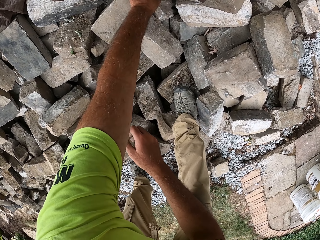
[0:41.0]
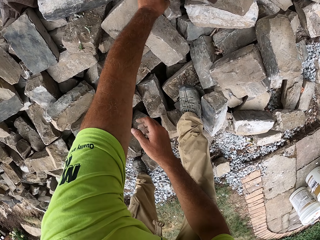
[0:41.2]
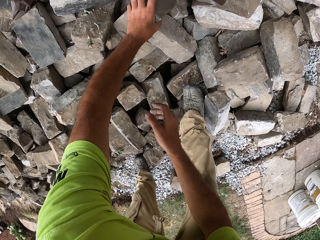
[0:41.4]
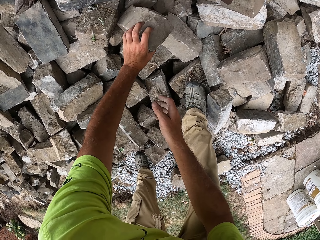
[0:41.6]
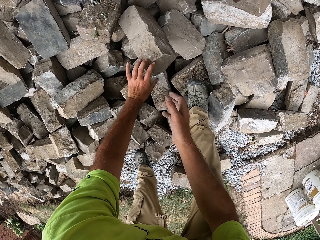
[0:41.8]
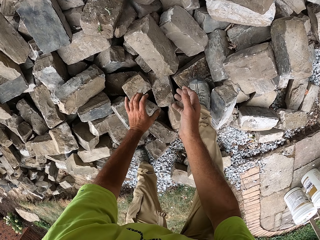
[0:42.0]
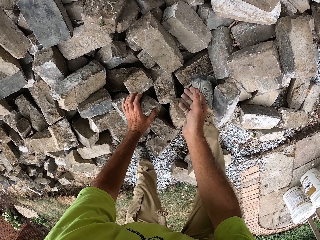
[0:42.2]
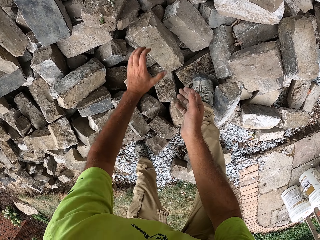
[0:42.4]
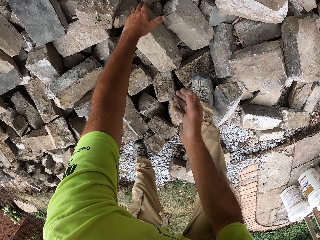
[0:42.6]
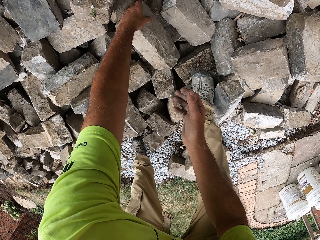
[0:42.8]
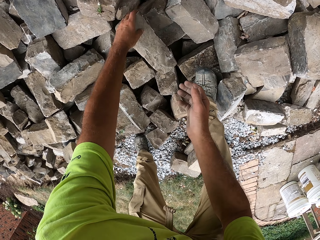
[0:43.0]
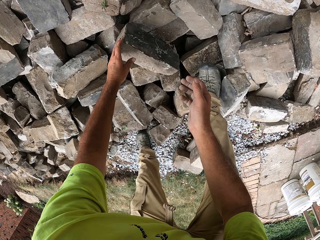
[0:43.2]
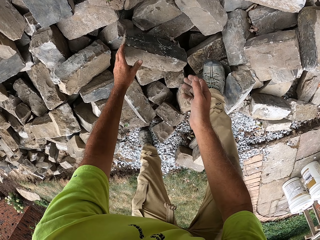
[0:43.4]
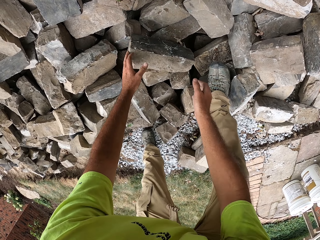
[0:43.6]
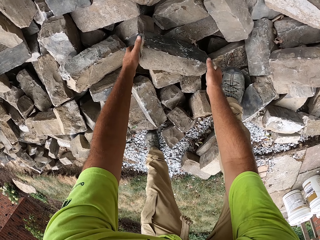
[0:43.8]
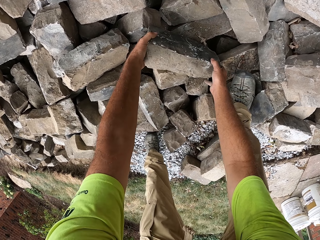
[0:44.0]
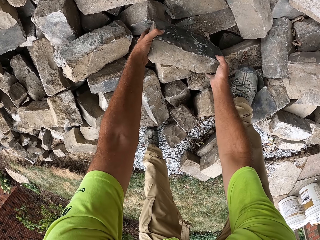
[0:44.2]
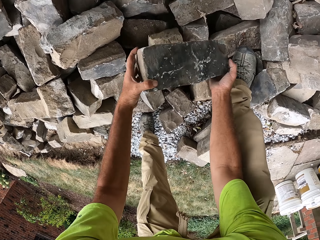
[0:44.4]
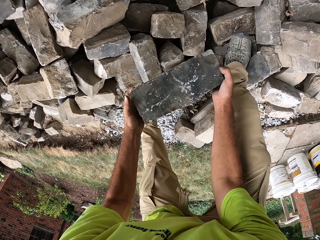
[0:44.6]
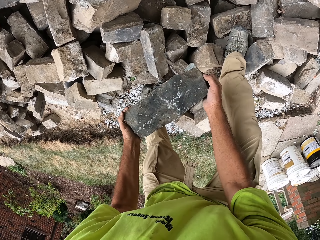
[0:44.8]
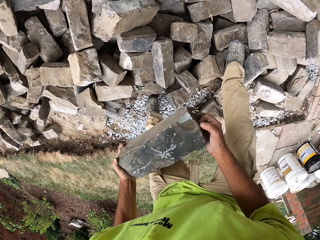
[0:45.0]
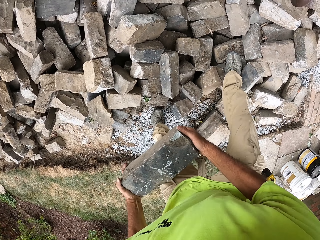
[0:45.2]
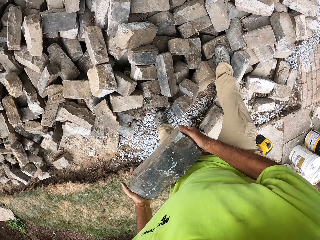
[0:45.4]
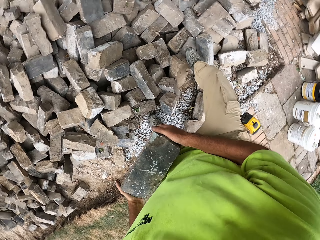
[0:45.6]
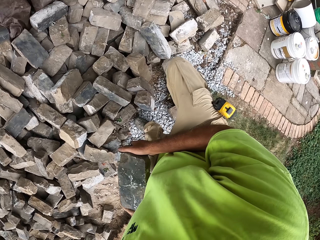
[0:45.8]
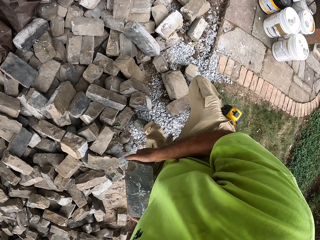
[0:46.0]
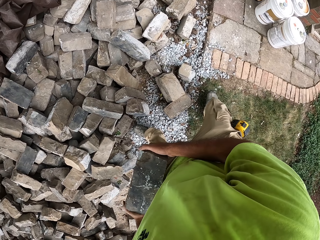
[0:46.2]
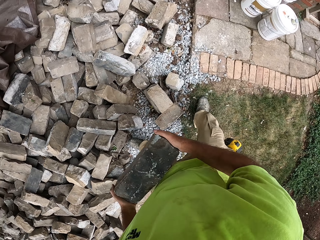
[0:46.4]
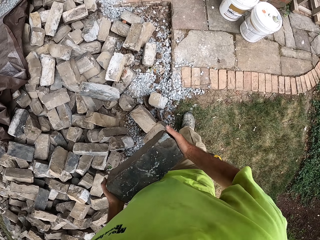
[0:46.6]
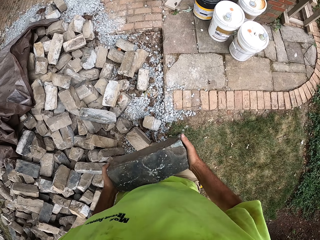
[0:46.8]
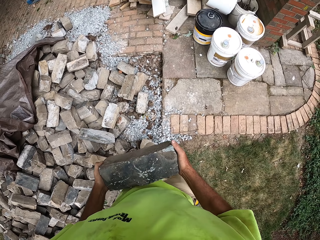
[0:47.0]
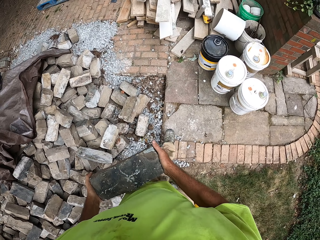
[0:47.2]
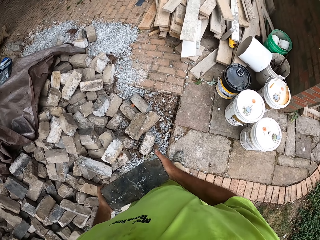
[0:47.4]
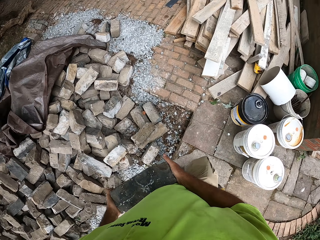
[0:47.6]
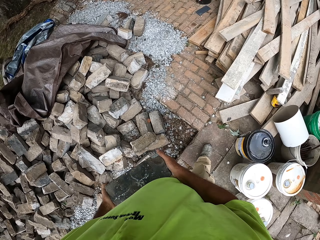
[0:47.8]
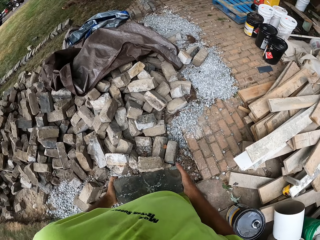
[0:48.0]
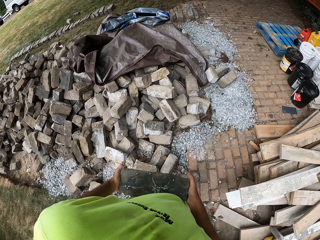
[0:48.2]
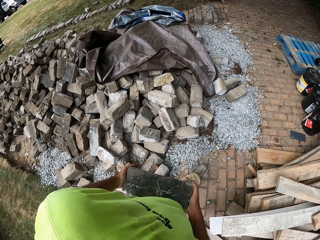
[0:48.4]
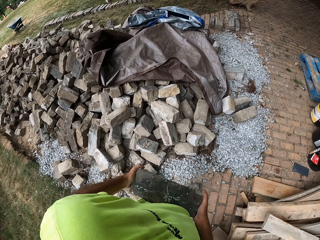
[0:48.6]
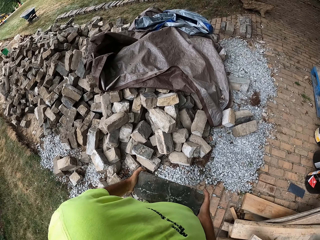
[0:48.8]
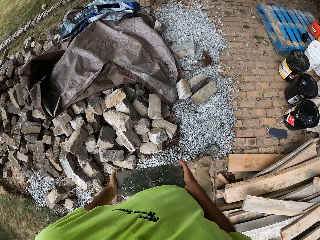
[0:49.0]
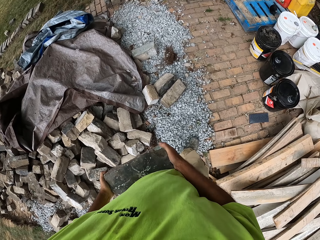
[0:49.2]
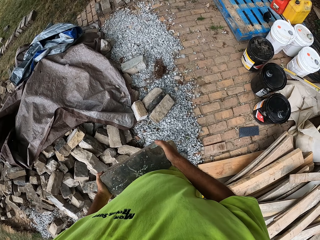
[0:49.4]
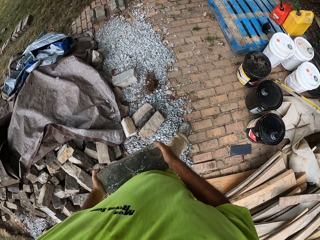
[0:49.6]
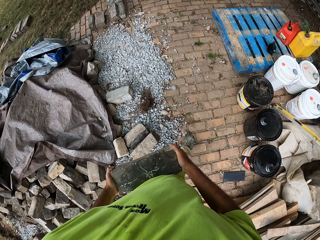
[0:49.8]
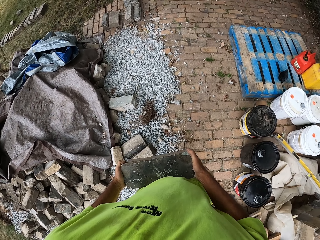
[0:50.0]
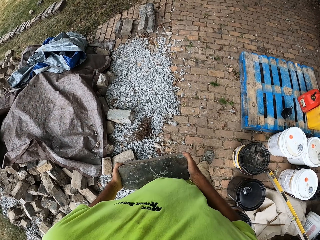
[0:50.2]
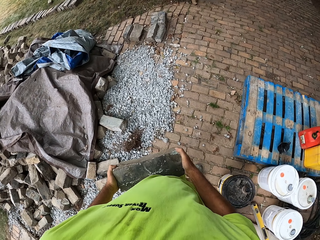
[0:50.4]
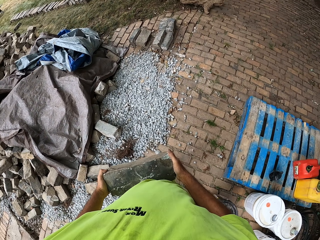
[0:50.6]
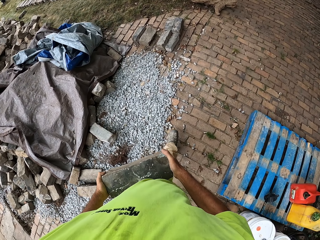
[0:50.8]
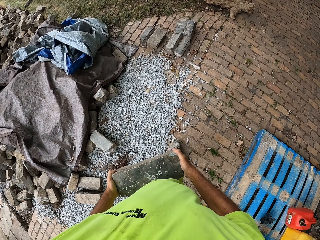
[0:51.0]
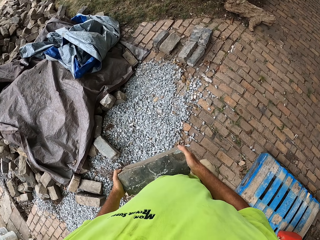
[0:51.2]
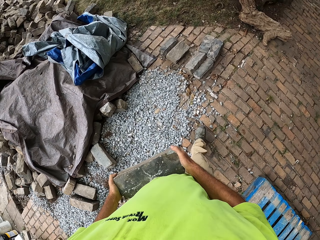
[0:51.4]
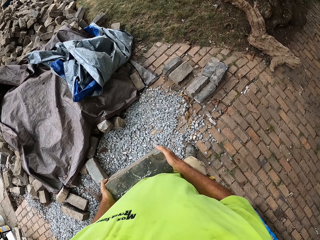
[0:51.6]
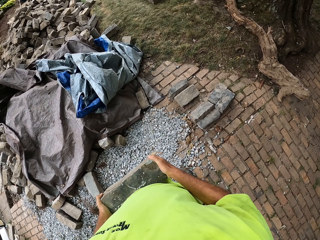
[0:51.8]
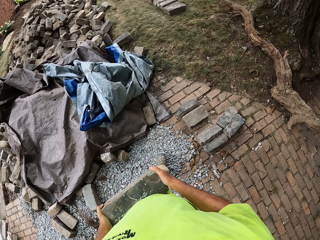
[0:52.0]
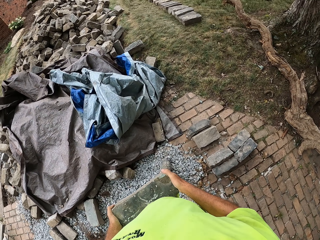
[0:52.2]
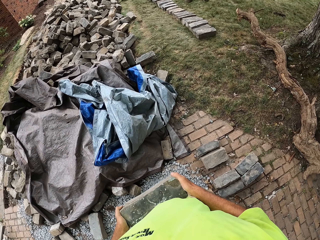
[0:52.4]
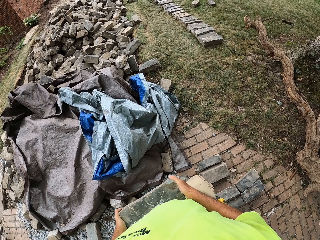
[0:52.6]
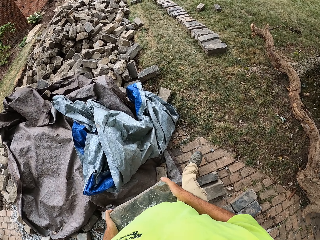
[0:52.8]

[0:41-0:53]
The camera wearer carries a stone around the compound. They walk around.

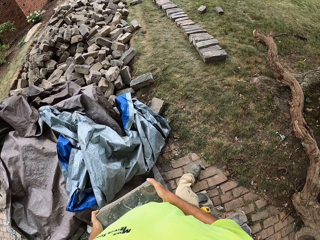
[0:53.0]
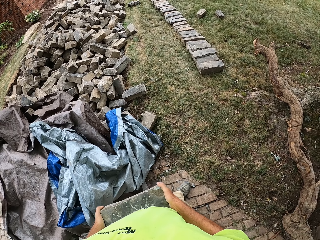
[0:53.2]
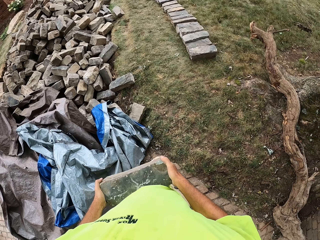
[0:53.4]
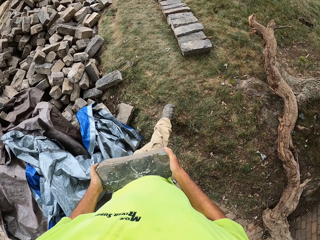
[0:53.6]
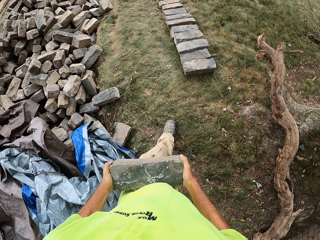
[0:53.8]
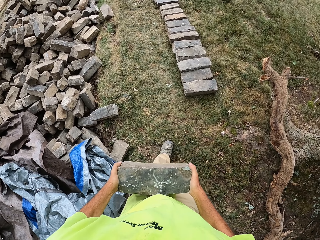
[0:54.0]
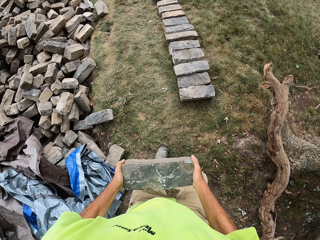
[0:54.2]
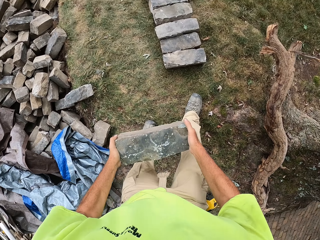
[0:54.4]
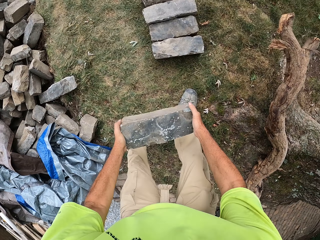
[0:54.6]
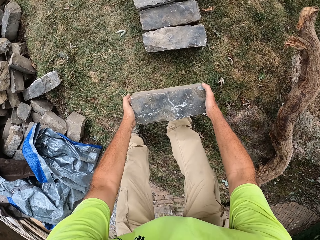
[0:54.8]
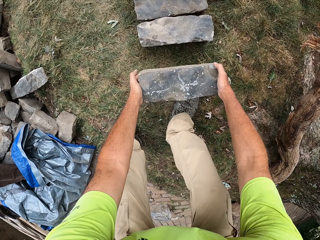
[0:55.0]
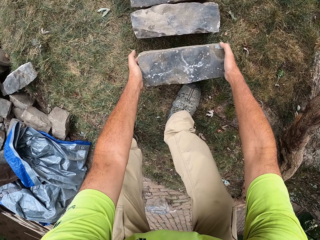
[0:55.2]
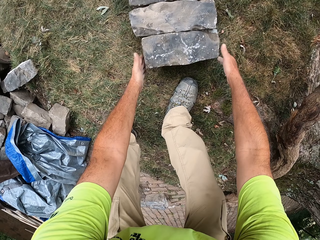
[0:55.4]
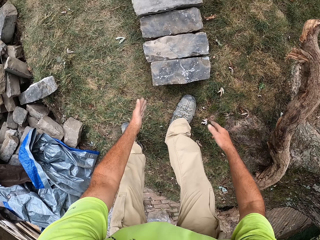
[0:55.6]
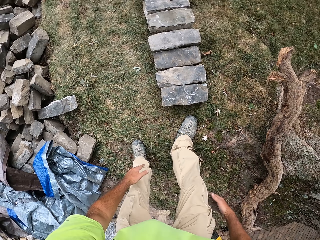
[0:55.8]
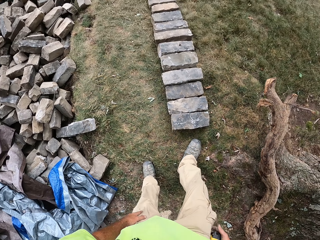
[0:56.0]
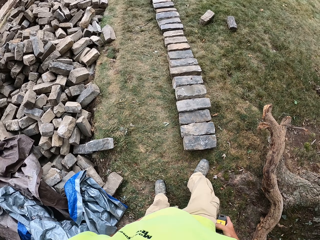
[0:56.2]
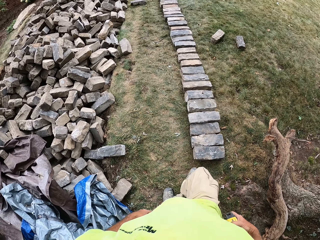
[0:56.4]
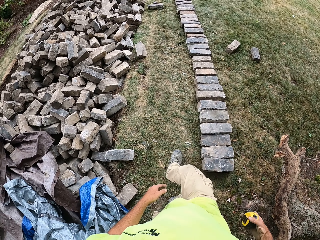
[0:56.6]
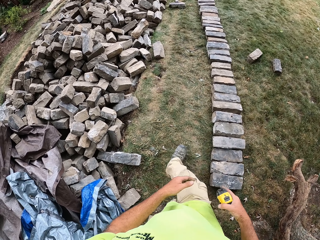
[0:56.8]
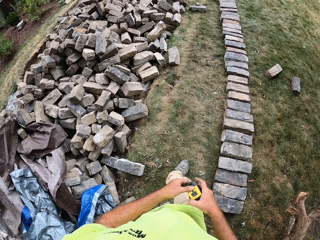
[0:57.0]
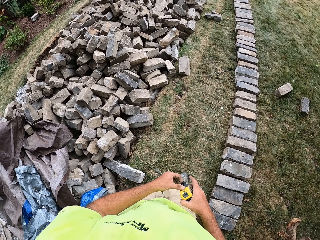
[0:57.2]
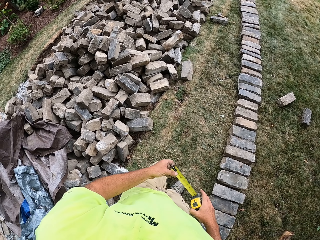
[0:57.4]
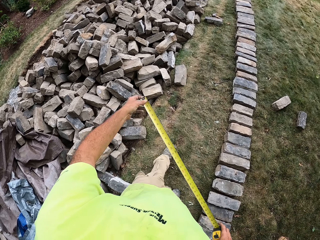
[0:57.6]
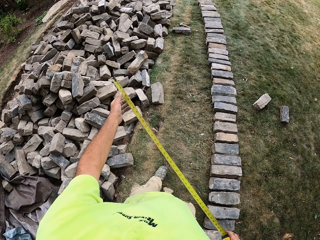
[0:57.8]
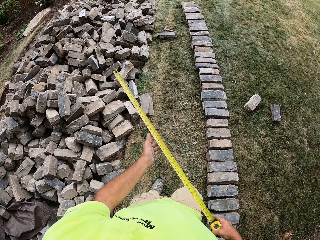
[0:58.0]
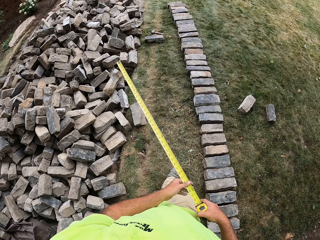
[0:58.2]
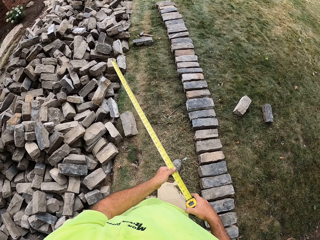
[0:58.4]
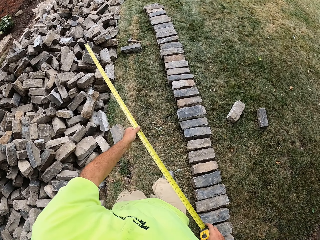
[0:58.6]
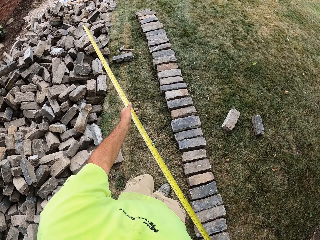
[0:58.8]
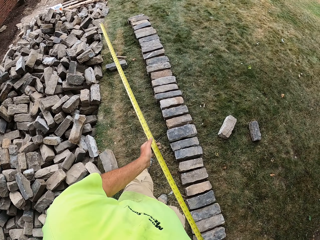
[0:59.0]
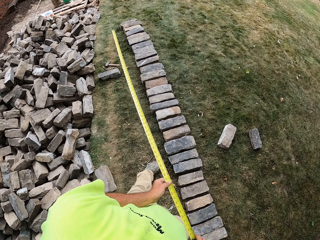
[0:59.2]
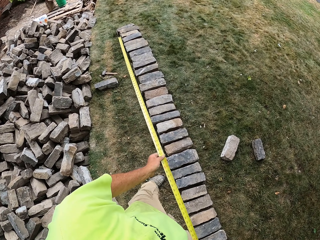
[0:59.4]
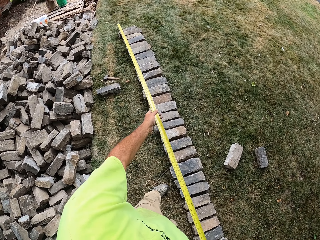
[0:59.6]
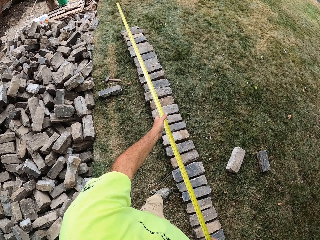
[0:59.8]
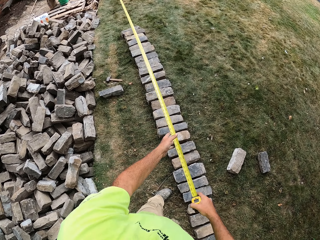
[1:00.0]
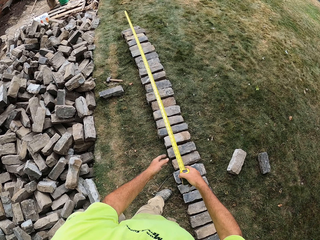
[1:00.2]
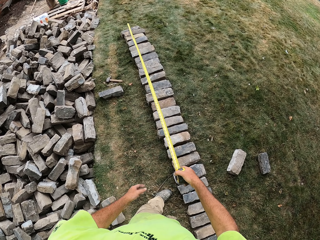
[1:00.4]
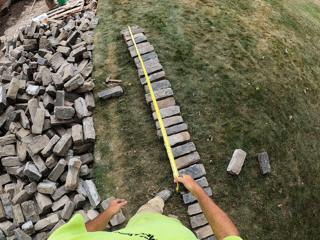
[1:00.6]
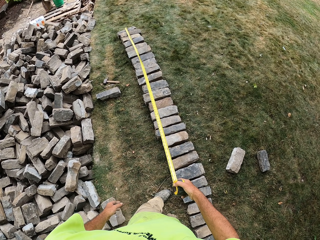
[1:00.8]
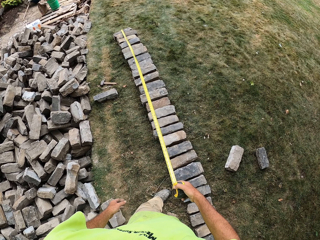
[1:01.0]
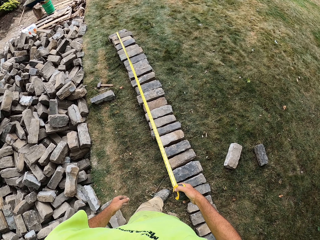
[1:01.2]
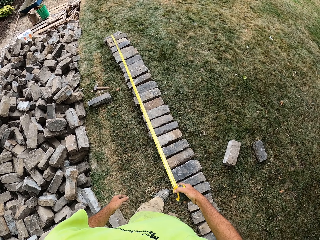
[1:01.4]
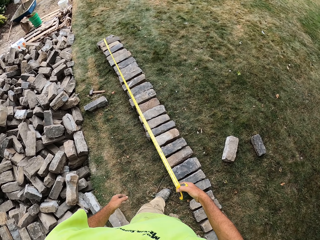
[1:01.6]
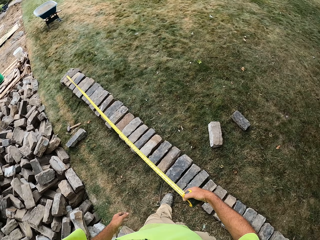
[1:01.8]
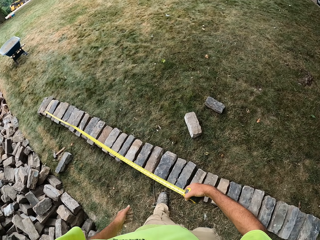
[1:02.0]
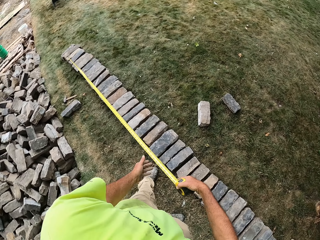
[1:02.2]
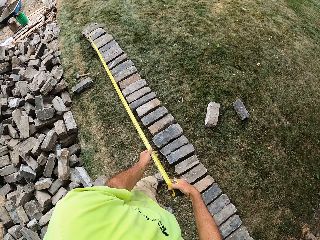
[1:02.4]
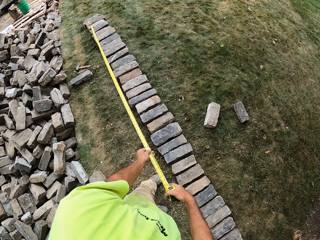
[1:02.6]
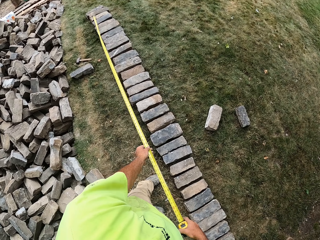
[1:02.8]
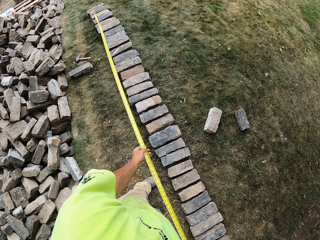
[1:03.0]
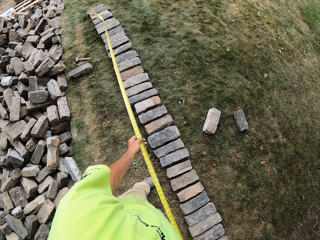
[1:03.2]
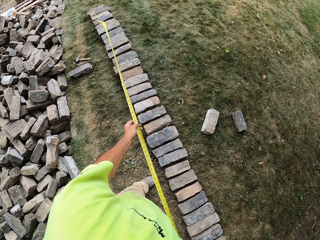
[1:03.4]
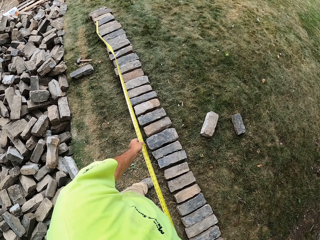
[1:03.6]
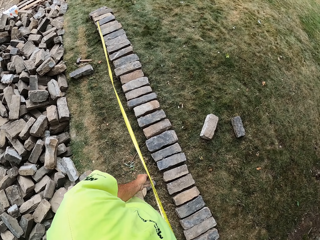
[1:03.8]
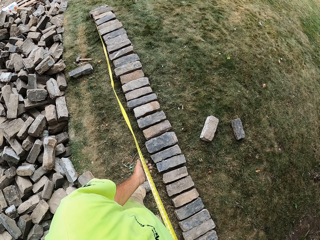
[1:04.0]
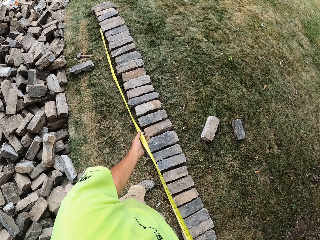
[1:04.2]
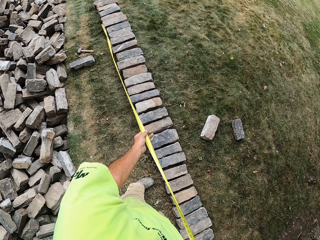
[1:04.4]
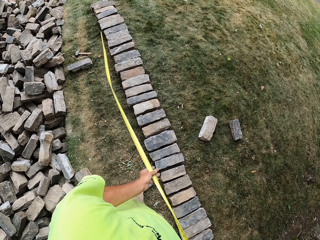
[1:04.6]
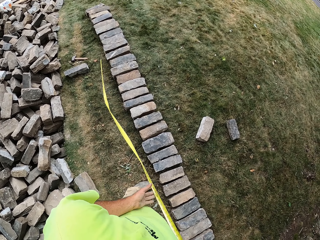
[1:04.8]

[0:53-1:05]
The camera wearer puts the stone on the ground. They remove a tape measure from the pocket. They walk around the compound. They remove the tape from the case. They measure the length of the stone with the tape measure.
